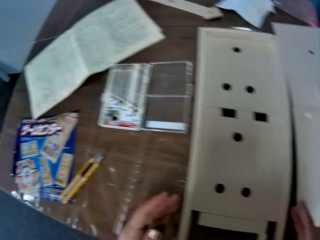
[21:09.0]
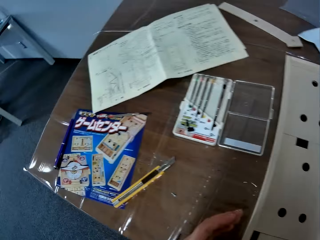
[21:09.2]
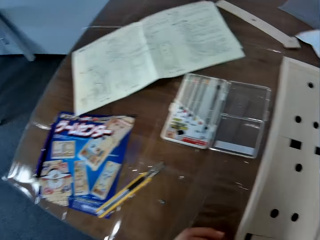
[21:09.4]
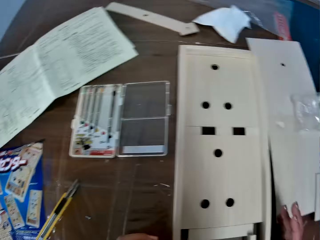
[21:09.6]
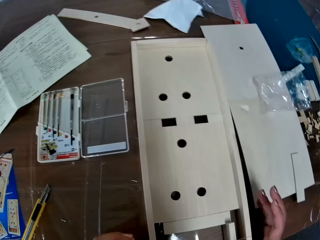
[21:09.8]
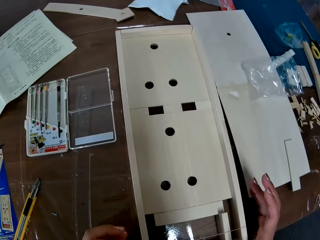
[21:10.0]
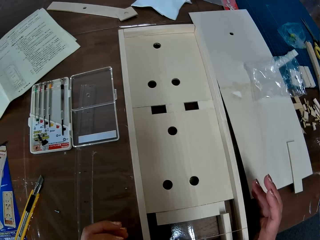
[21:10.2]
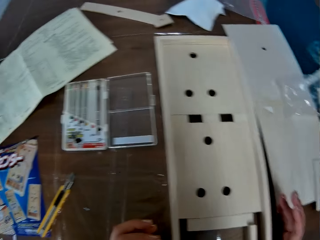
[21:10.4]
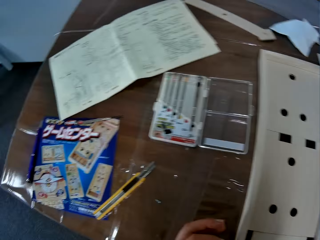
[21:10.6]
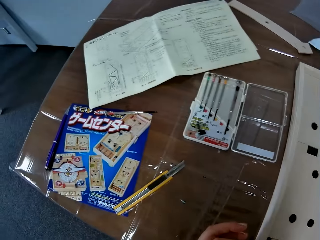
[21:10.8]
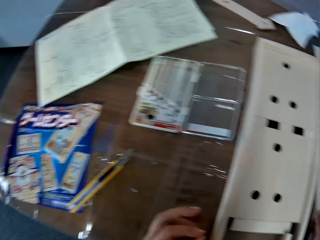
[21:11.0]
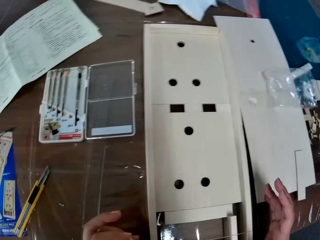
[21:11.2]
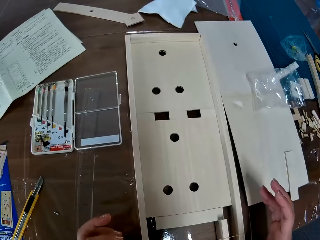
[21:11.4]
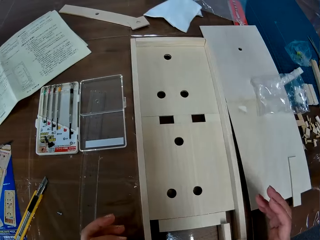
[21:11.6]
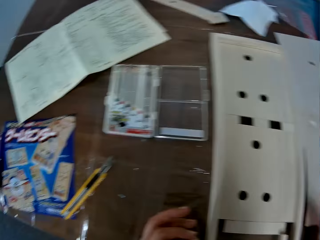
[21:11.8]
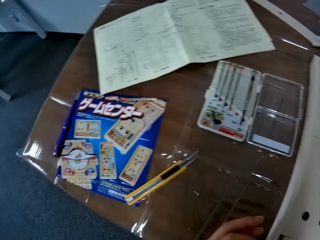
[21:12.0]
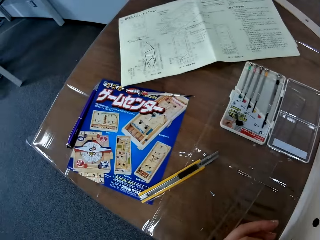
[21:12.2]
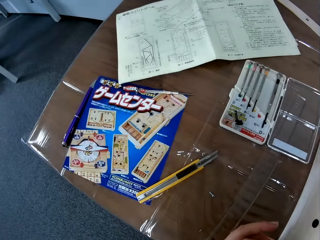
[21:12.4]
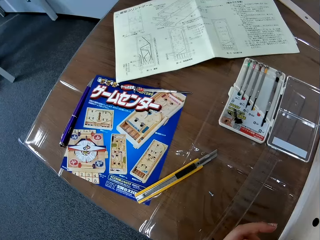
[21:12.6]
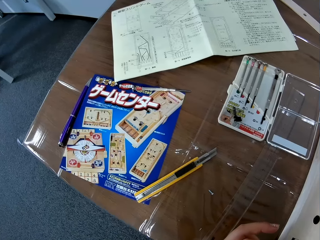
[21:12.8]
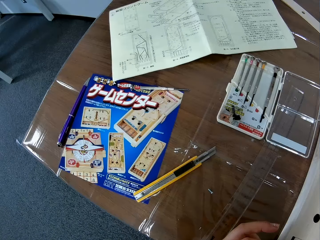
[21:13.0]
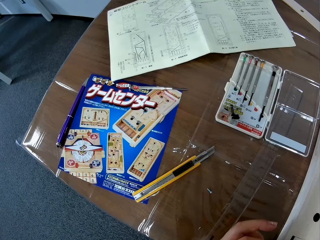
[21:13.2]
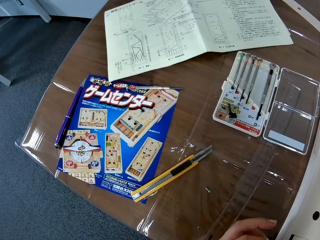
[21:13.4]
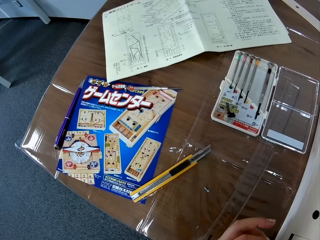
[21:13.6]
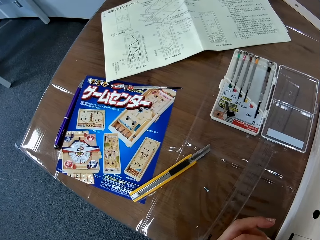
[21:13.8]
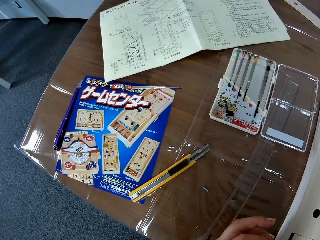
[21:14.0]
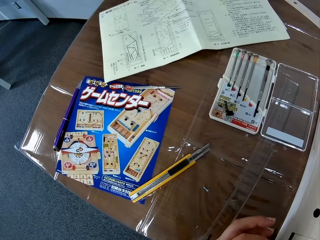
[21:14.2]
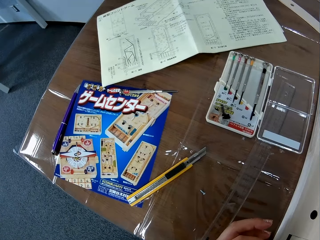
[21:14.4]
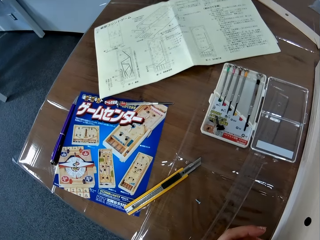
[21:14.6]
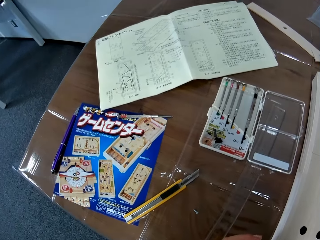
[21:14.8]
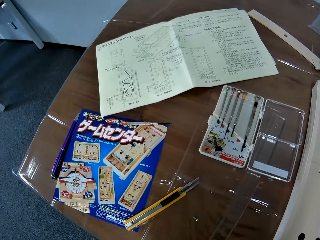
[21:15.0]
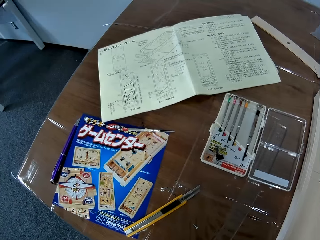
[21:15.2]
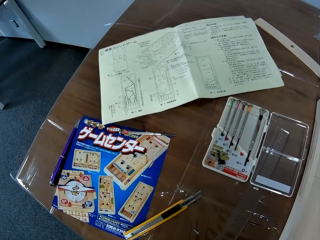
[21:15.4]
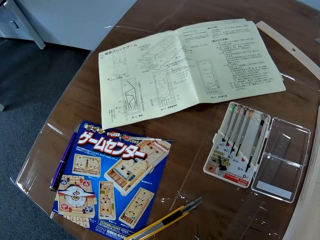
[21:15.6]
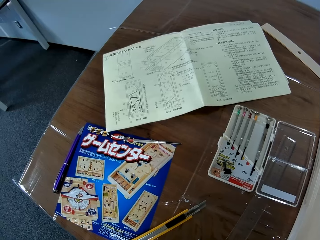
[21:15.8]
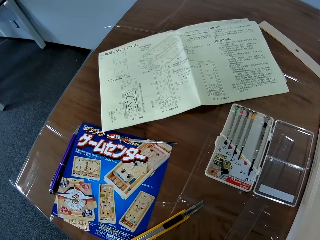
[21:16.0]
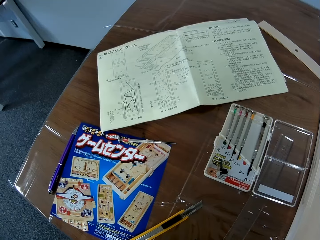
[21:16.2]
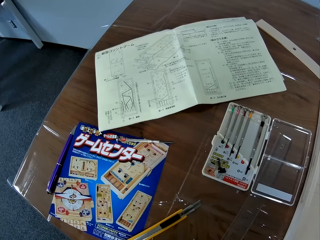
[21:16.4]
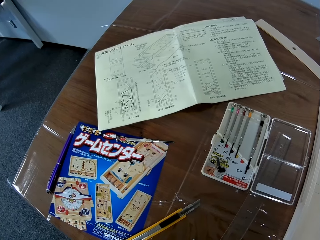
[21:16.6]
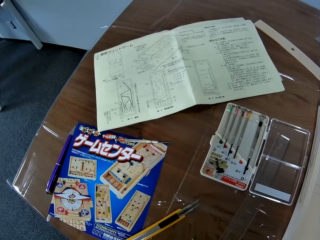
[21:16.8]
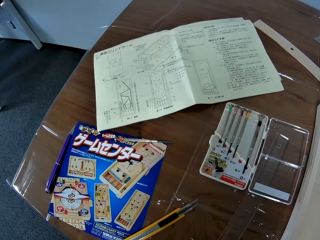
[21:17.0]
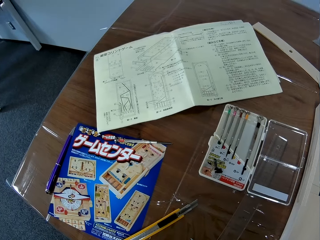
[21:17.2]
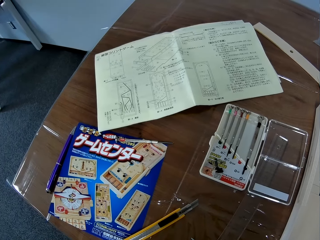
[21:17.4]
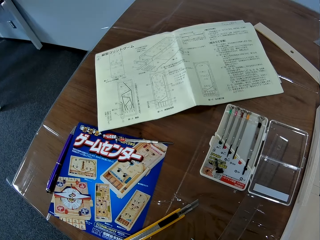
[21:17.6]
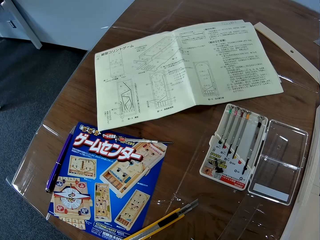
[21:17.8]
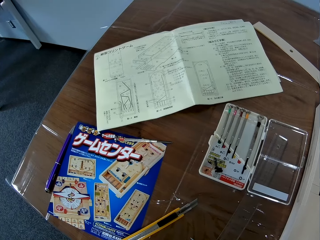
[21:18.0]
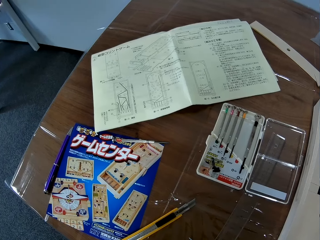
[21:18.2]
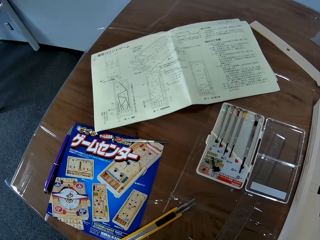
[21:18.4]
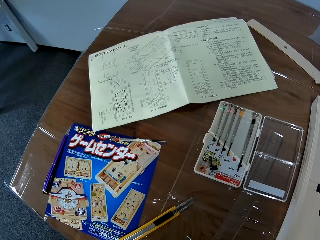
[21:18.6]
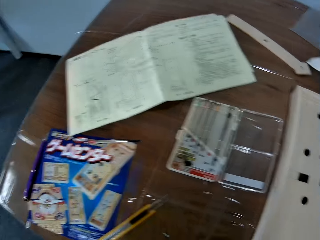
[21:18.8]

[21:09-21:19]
The camera wearer moves a camera. She folds her fingers. She moves her hands. She moves the camera. She moves her fingers. She moves the camera.

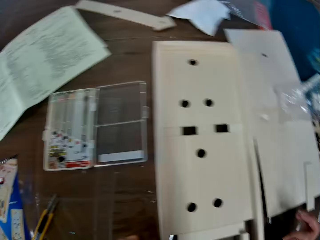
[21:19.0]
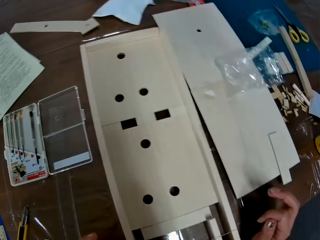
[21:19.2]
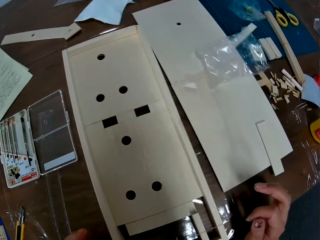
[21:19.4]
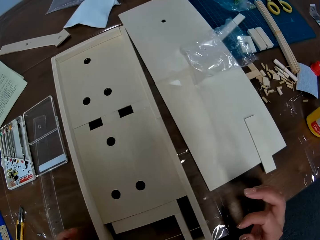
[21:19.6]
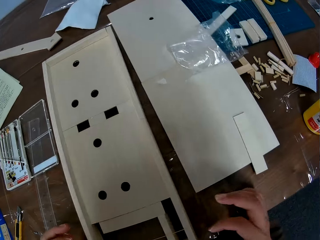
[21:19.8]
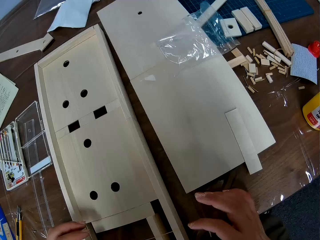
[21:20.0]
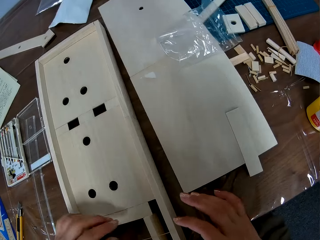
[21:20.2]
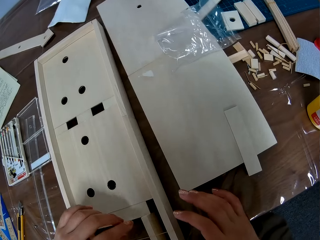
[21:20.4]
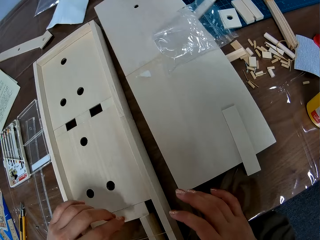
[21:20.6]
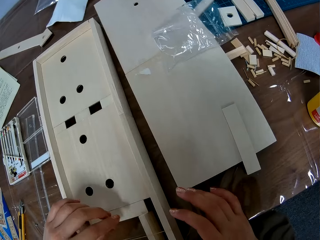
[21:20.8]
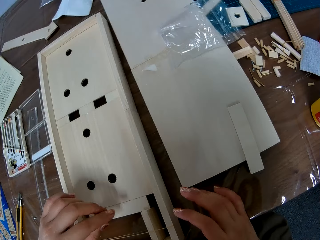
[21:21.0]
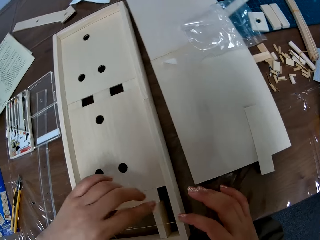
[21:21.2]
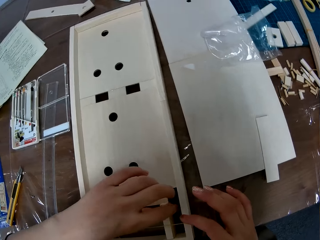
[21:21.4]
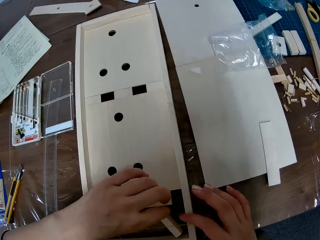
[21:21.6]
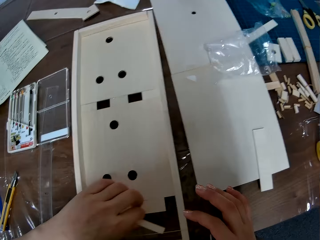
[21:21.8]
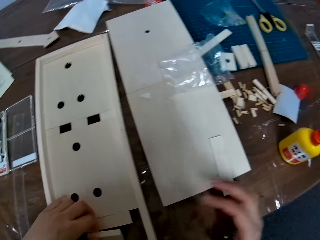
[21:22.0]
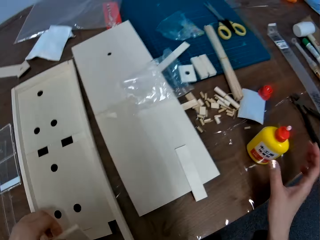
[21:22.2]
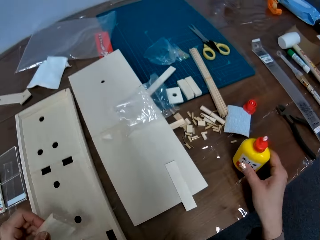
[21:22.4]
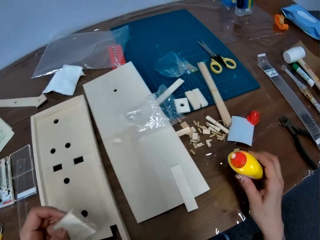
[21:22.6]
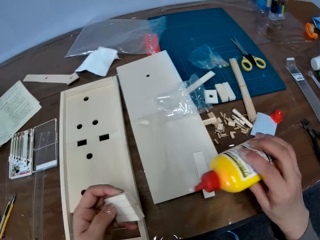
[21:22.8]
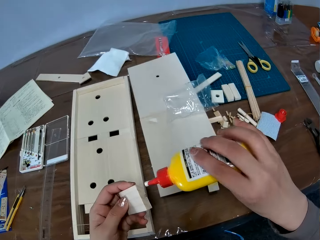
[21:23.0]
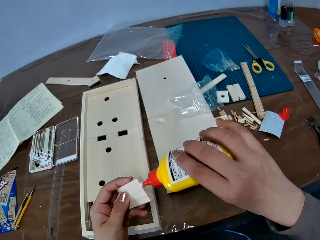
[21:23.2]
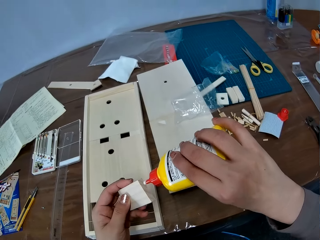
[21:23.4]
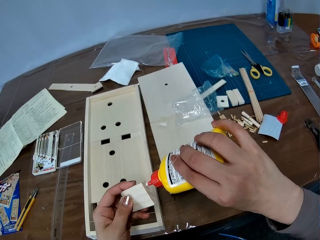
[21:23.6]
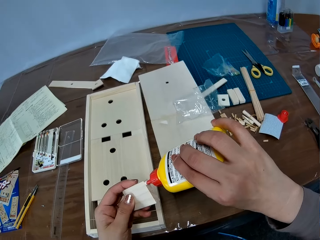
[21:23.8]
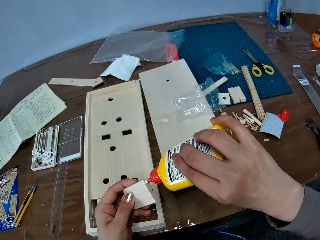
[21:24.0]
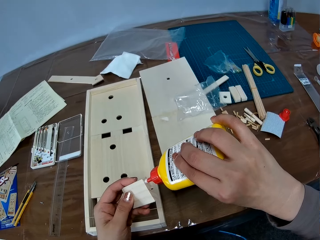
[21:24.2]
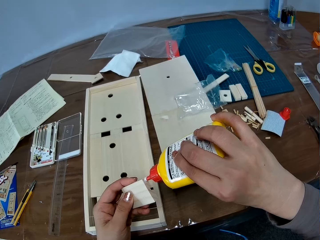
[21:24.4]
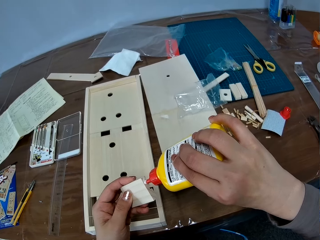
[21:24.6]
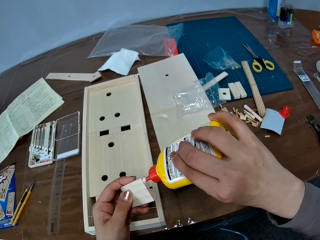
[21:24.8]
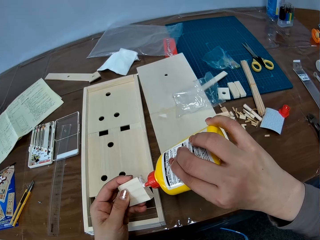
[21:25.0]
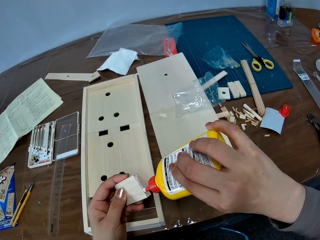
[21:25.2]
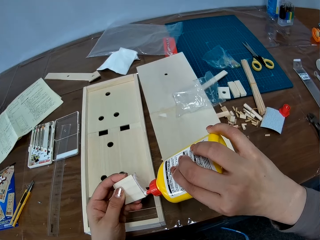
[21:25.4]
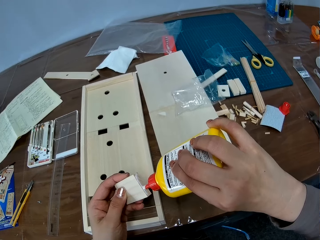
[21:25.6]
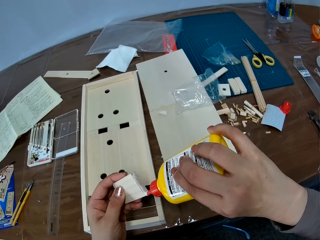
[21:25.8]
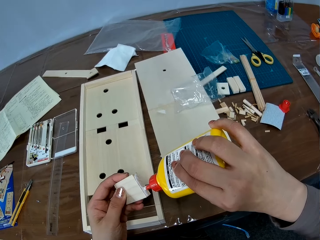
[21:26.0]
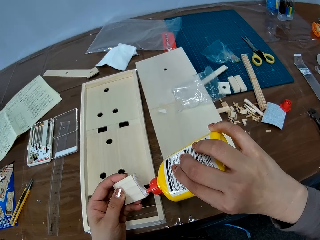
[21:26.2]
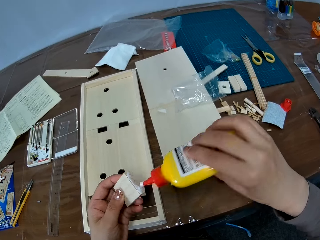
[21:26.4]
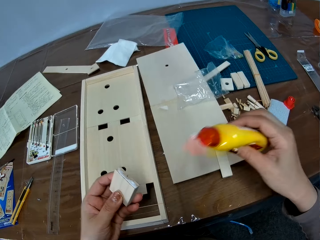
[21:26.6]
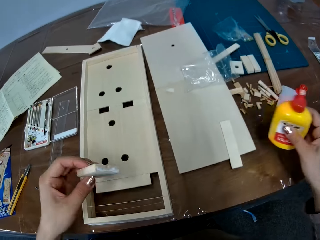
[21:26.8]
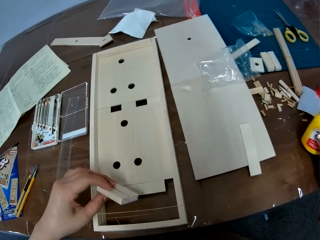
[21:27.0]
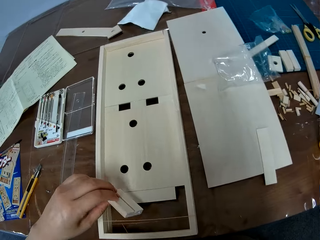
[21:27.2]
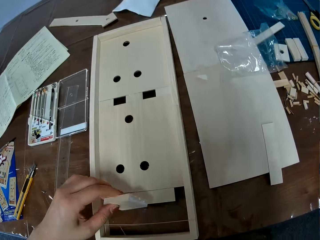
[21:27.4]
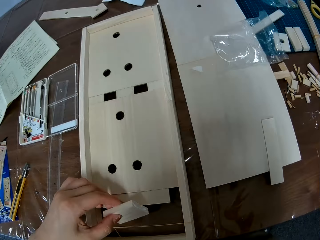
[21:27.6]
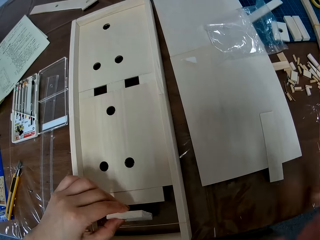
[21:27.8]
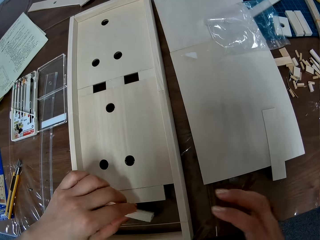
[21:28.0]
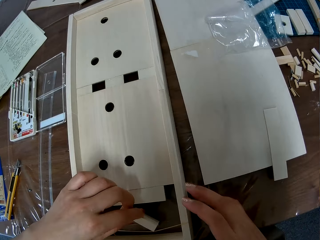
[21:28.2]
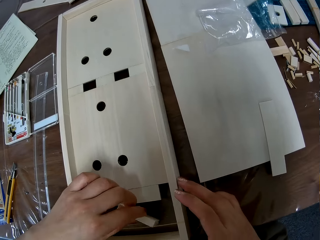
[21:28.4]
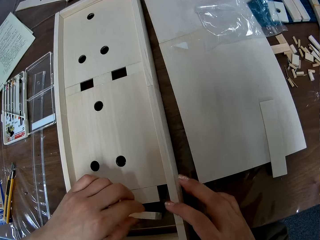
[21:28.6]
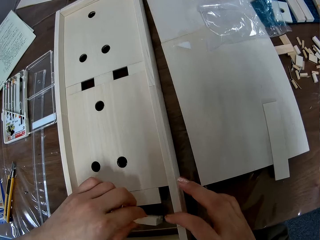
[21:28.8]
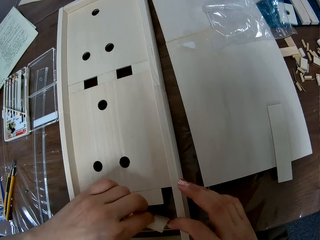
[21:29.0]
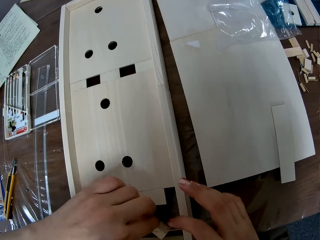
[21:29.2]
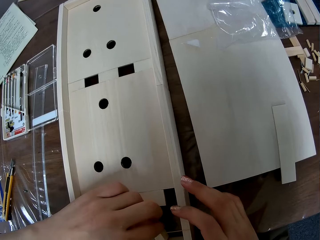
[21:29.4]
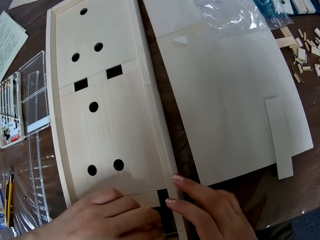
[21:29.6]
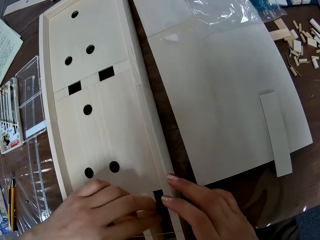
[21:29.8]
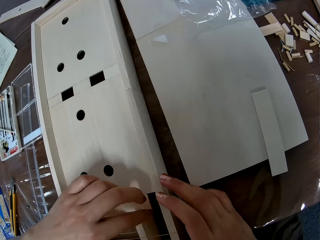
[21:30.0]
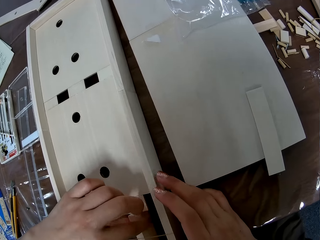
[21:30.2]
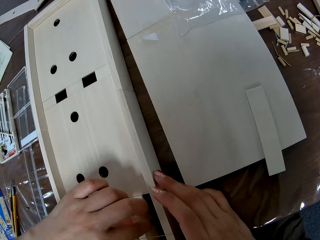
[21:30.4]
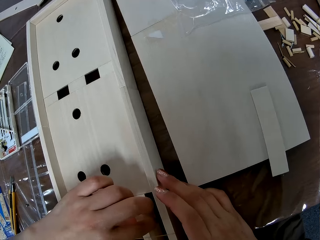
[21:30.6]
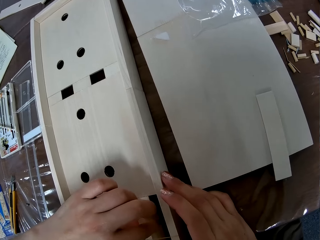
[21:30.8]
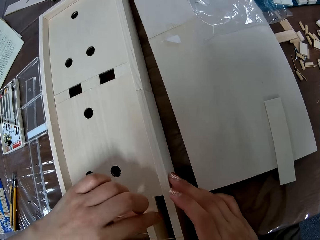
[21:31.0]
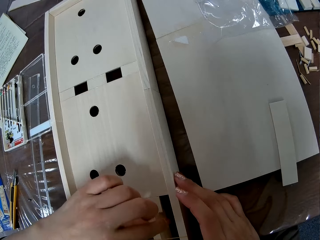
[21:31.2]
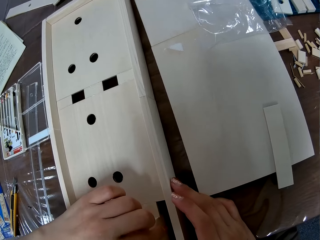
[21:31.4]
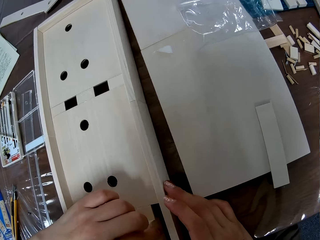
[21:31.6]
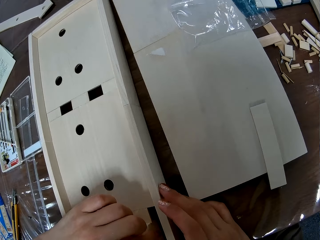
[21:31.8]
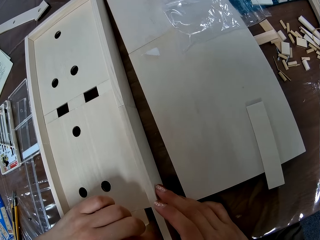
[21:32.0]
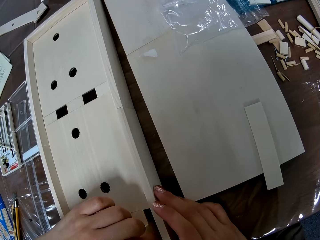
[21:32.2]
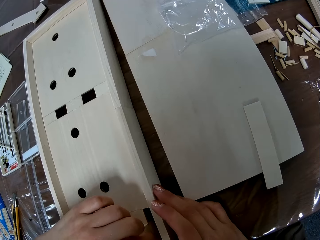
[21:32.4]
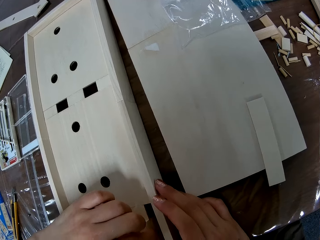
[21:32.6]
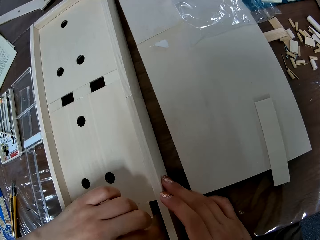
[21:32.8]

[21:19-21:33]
The camera wearer moves her hands. She picks up a piece of wood. She removes the wood. She picks up the glue. She applies glue to the edge of the wood. She places the glue on a table. She moves her hands. She fixes the wood in the craft board. She moves a camera. She moves her hands.
